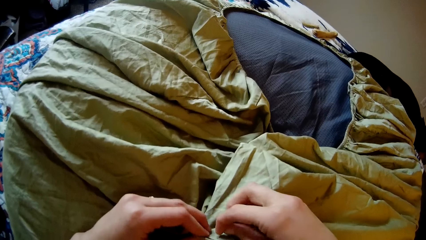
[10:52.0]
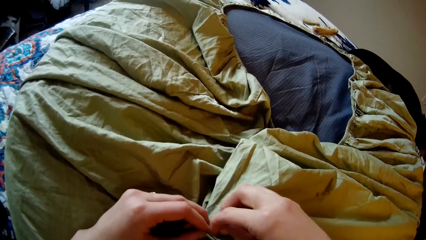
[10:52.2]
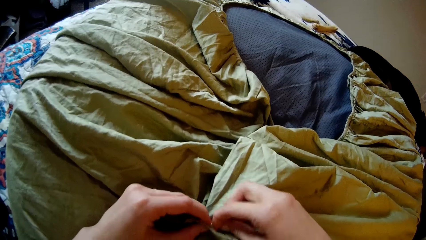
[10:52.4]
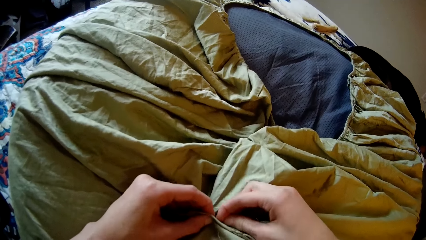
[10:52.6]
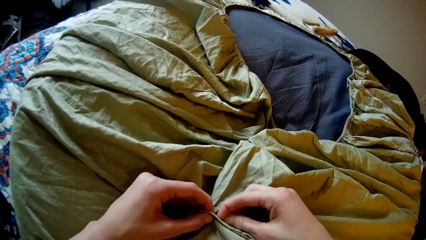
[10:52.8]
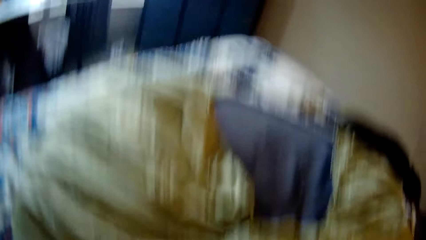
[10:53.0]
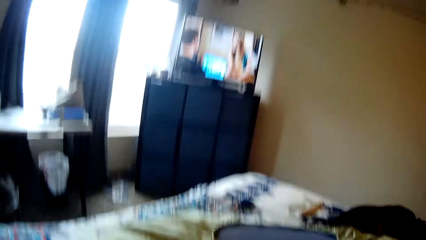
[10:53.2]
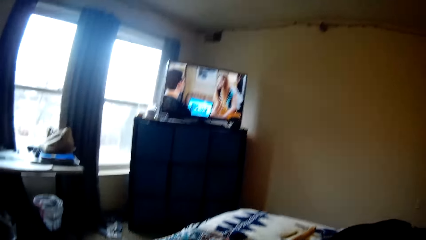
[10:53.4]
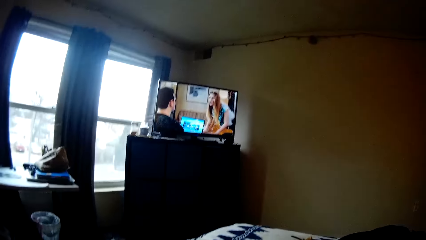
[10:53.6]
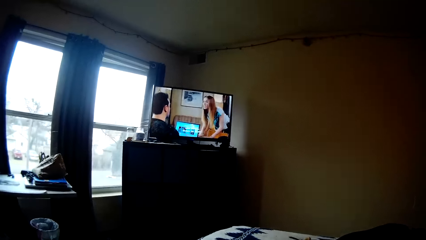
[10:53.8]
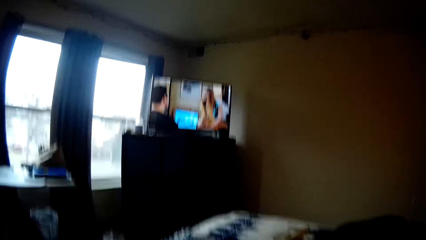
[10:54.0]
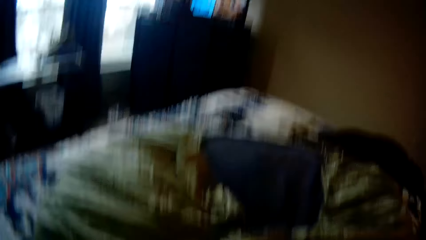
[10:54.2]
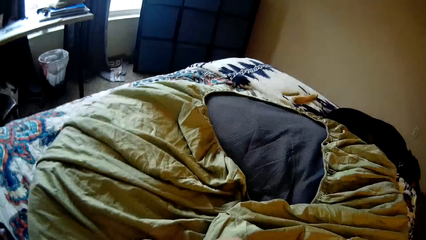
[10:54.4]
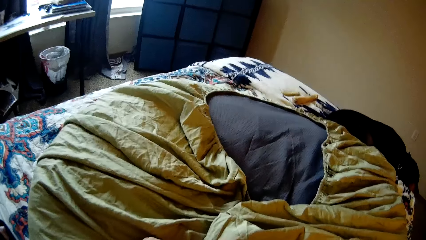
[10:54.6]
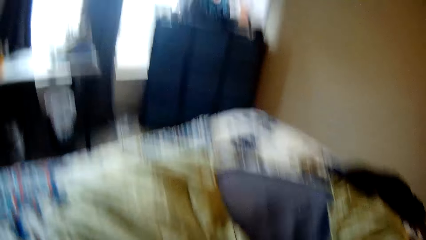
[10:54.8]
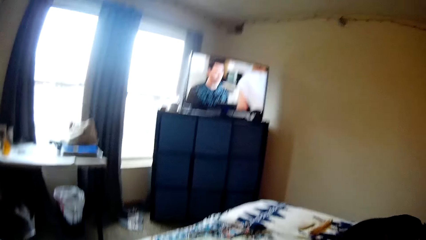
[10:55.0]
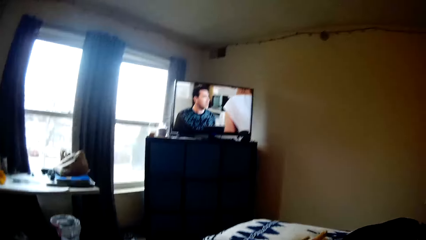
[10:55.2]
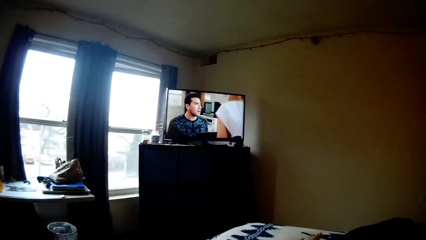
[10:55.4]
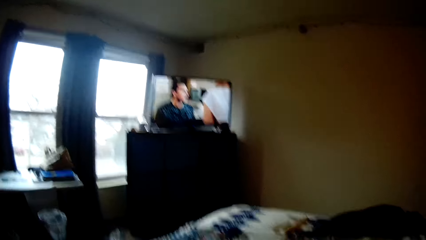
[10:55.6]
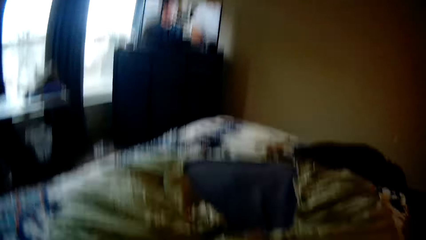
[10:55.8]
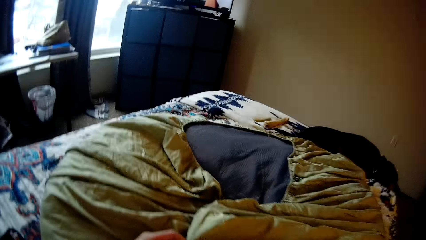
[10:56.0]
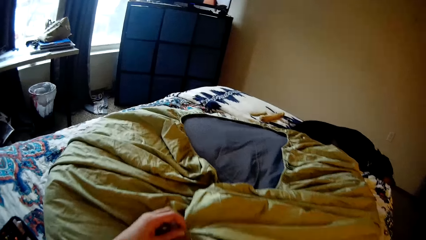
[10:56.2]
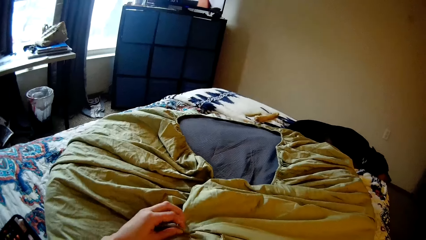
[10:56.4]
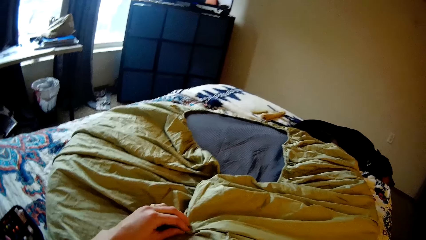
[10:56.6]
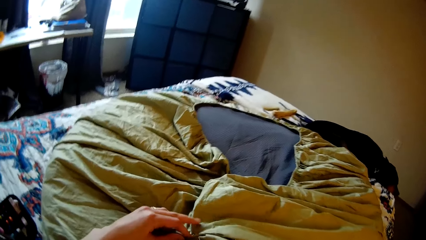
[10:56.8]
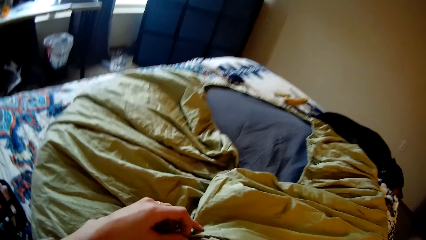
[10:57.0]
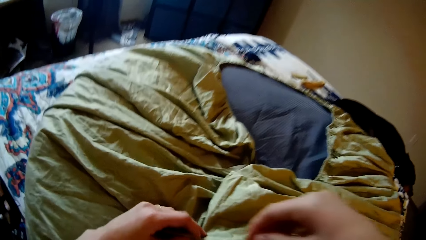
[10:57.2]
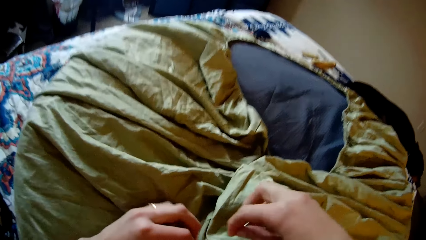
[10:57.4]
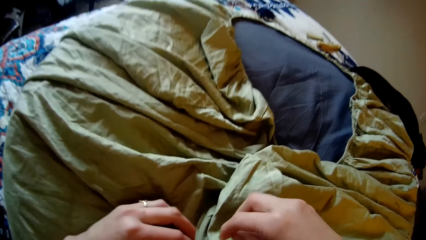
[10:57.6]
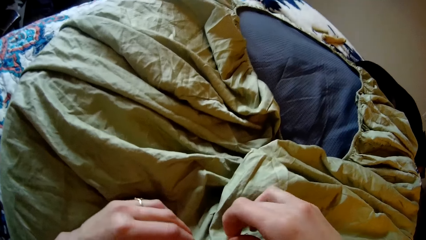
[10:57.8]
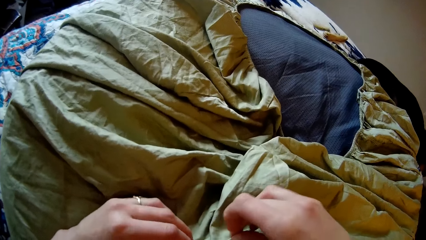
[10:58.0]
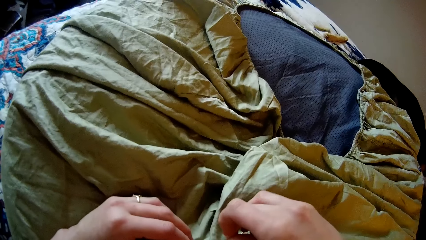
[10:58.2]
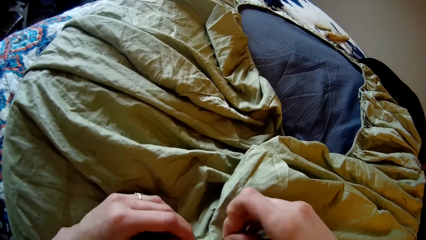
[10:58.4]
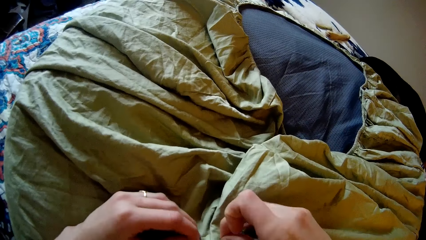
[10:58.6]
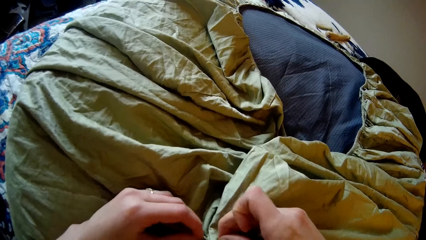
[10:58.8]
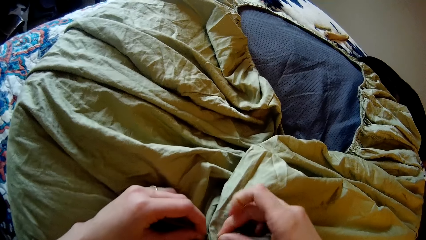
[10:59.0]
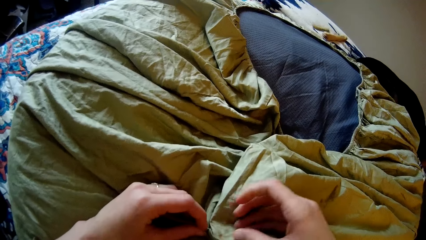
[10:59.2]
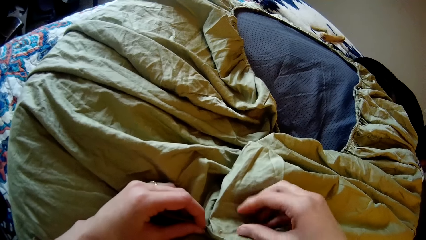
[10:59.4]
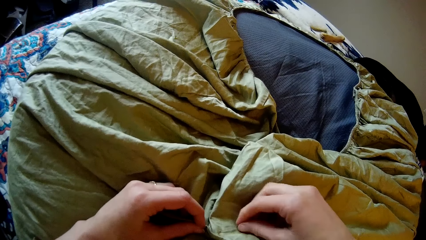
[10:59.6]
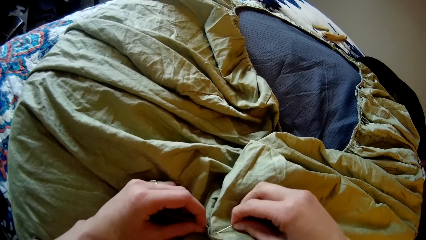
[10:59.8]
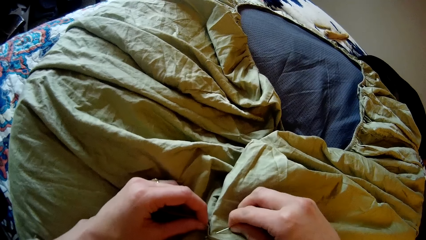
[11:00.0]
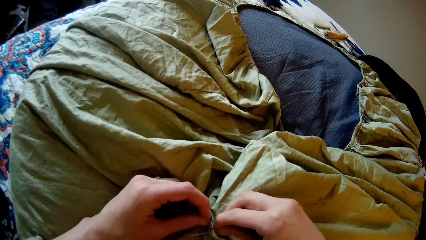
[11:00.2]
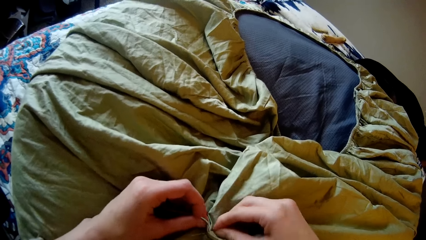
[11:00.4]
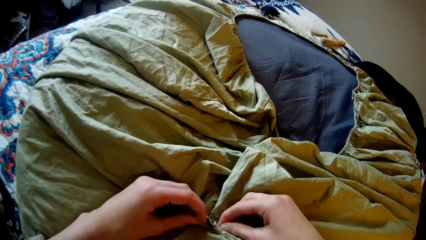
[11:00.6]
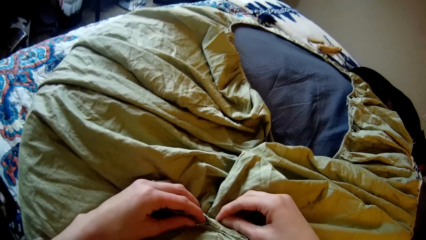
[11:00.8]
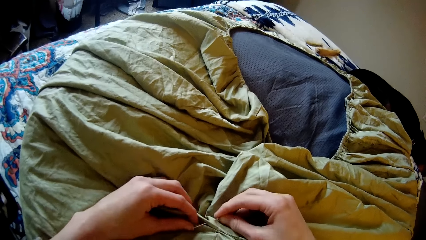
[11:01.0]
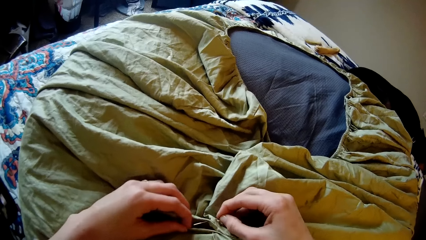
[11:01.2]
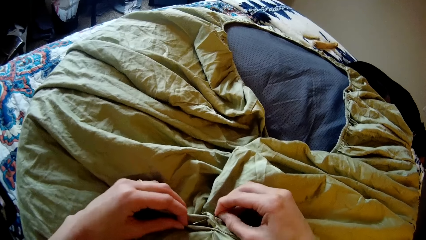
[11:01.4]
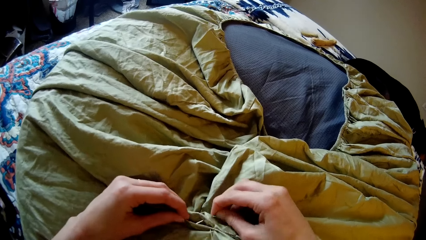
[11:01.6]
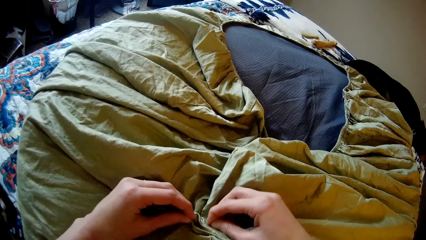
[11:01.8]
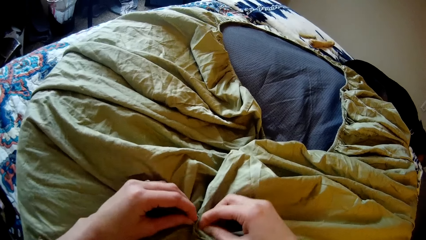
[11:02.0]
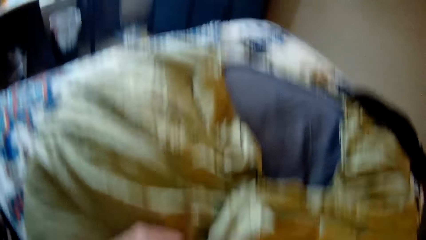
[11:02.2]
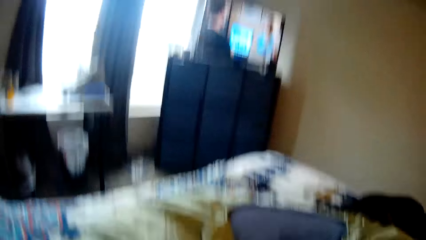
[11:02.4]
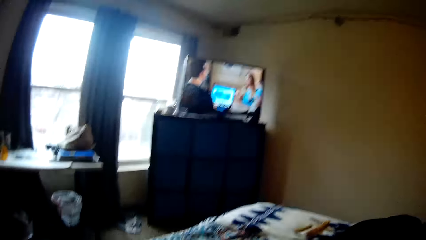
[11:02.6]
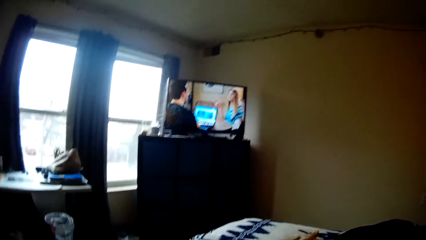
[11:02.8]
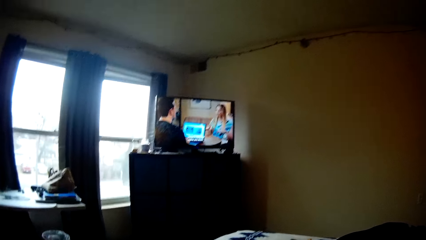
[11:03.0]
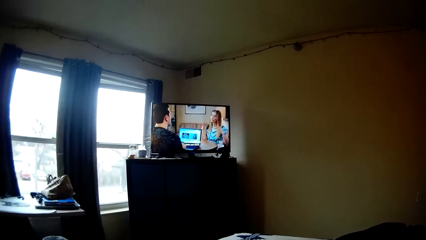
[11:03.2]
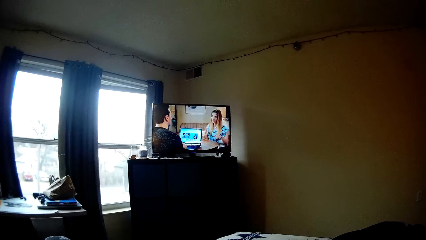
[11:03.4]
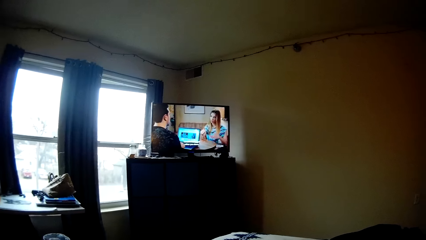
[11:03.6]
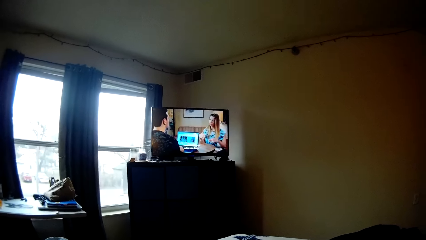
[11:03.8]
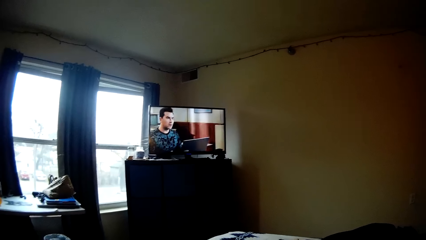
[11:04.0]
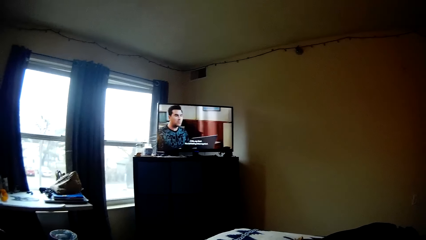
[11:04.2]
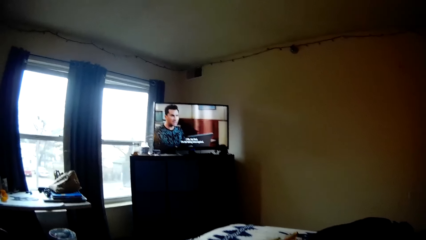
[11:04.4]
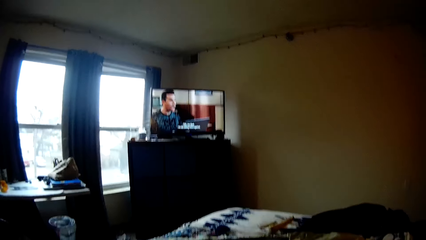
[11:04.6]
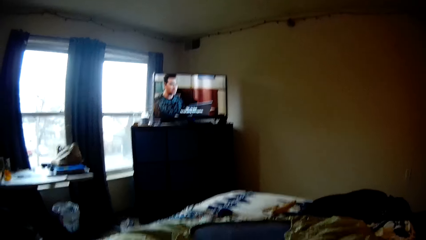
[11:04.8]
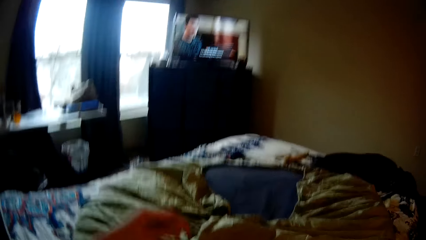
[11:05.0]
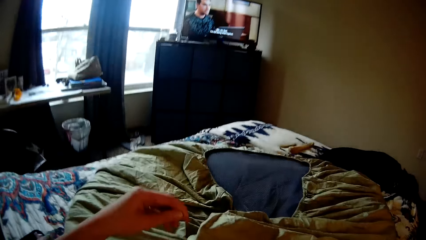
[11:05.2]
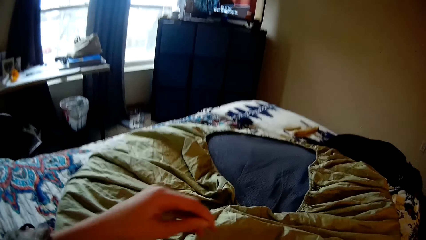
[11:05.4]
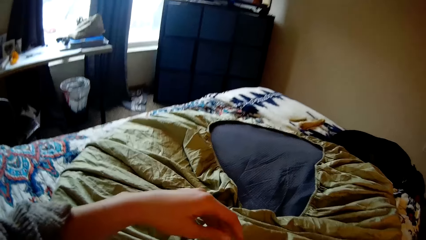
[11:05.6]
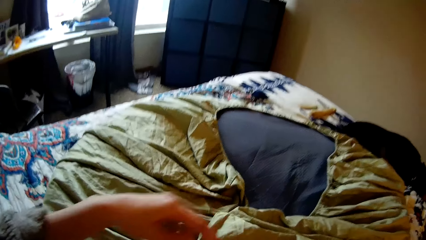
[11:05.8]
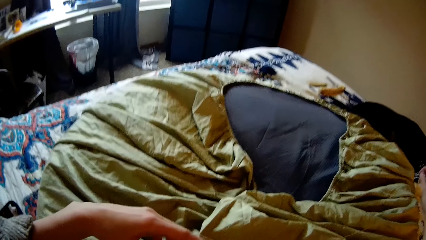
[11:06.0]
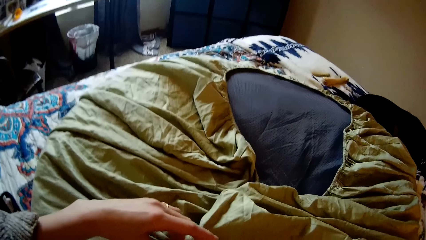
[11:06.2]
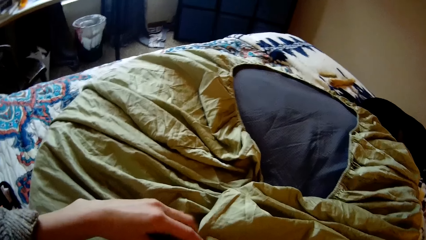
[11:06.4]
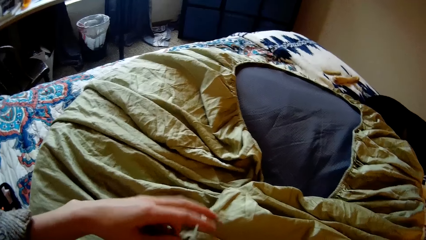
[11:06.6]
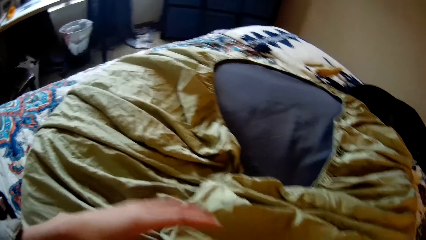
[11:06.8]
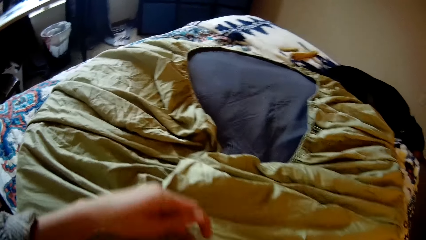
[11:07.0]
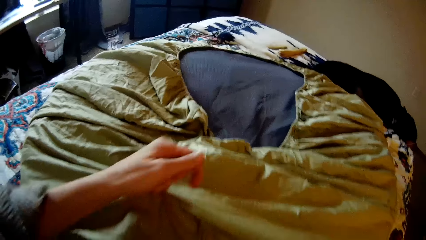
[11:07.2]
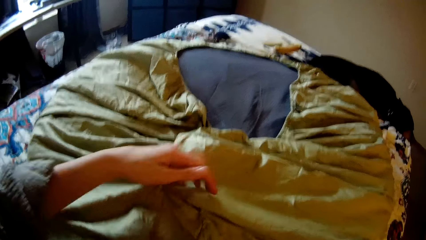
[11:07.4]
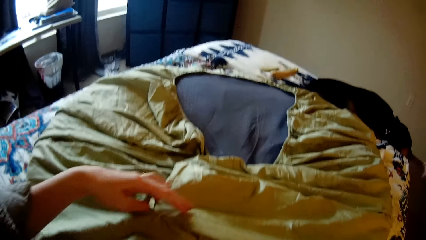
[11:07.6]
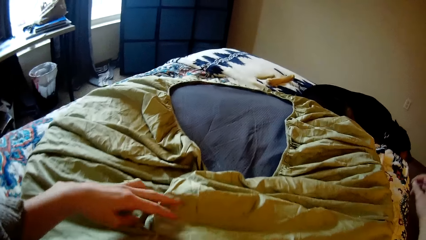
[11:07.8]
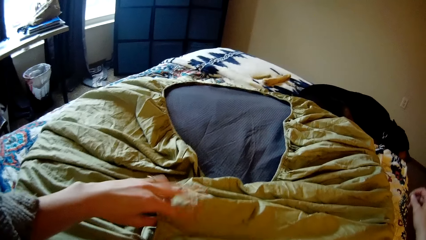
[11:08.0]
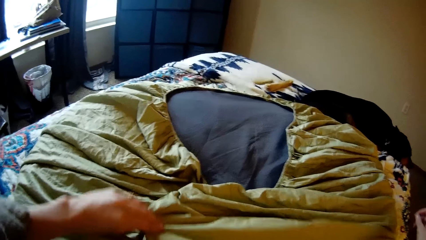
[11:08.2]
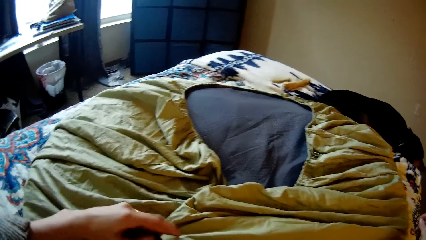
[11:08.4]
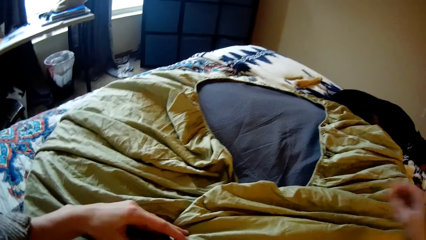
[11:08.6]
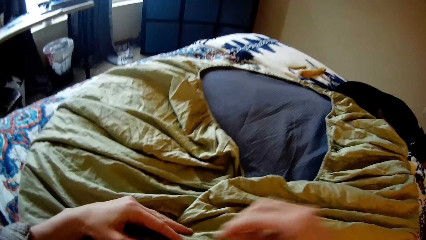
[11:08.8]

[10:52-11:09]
The camera wearer looks up at the television. She sews the bean bag with the needle and thread in her right hand. She stretches the thread and sews the bedsheet with the needle. She looks up at the television. She looks up at the television again. She adjusts the bean bag with her left hand. She stretches the thread.
